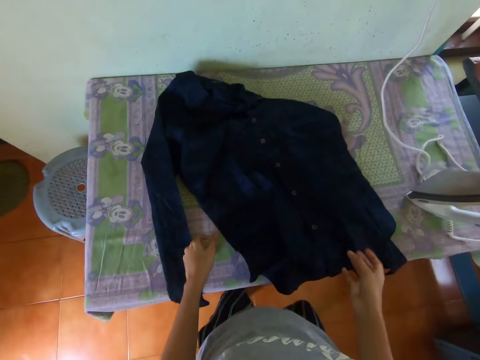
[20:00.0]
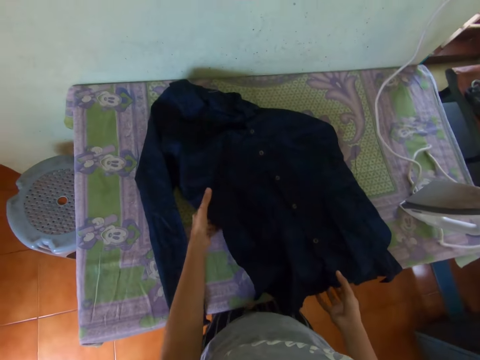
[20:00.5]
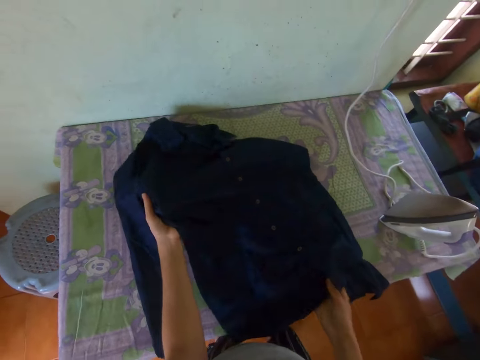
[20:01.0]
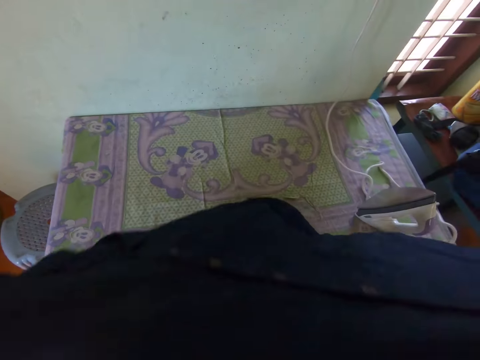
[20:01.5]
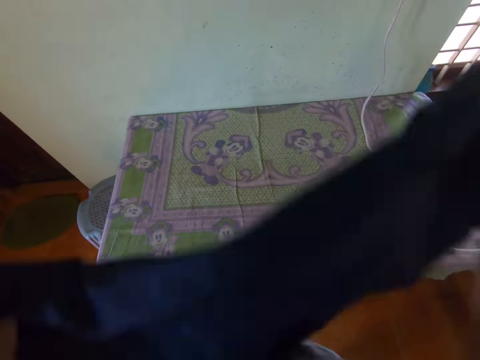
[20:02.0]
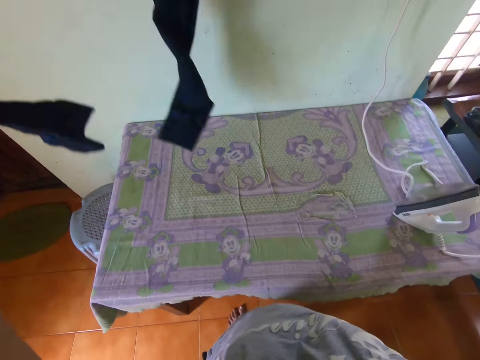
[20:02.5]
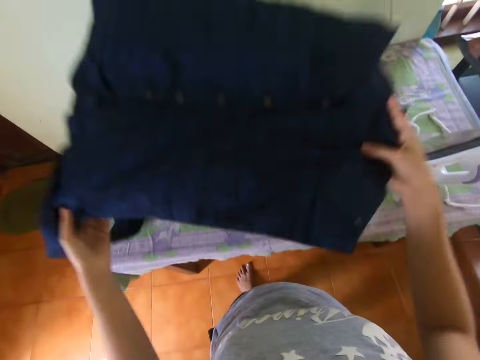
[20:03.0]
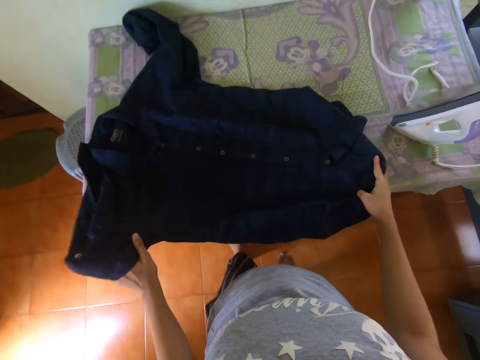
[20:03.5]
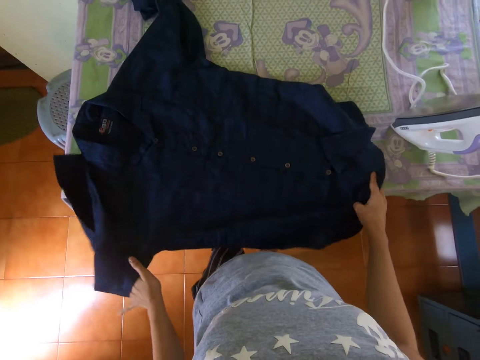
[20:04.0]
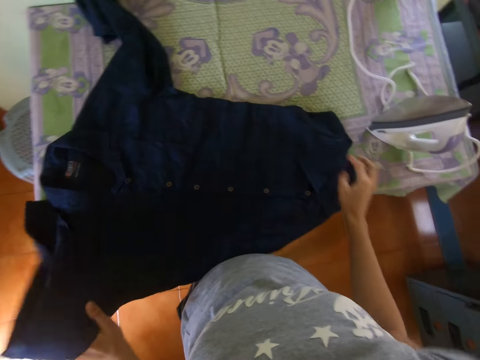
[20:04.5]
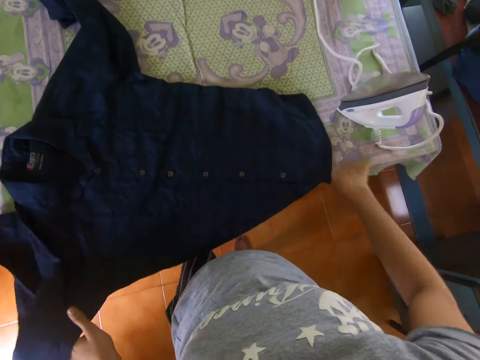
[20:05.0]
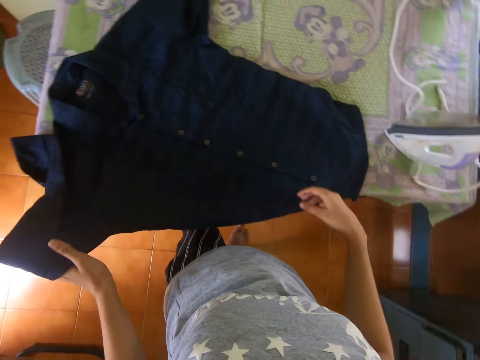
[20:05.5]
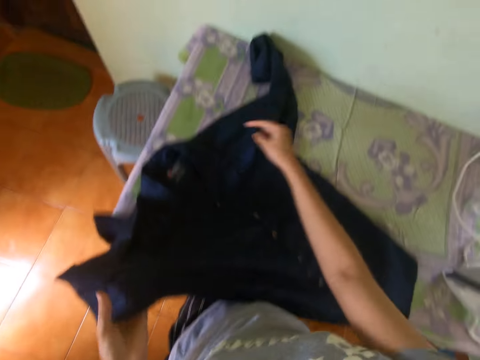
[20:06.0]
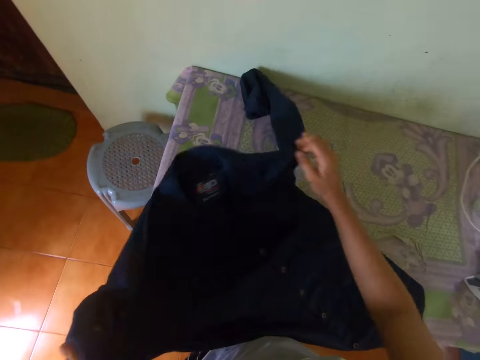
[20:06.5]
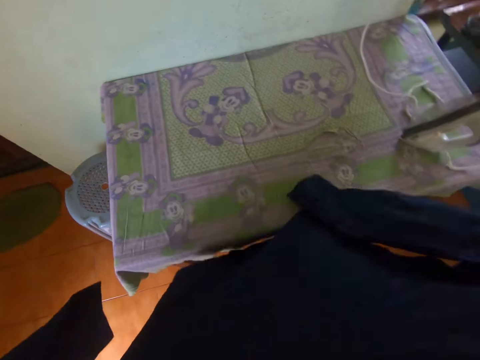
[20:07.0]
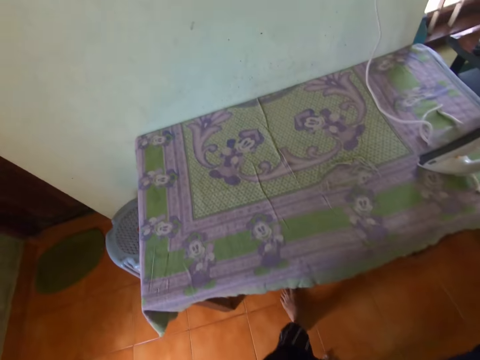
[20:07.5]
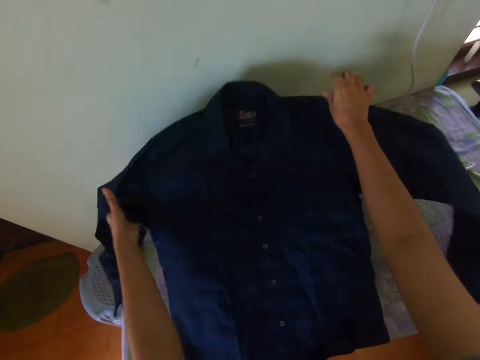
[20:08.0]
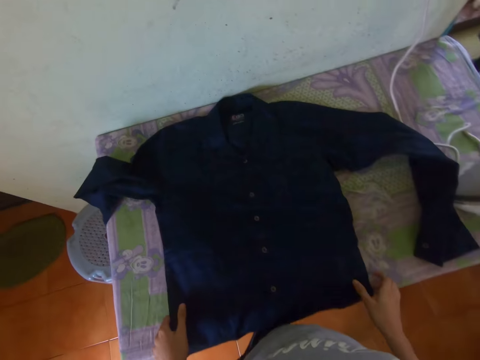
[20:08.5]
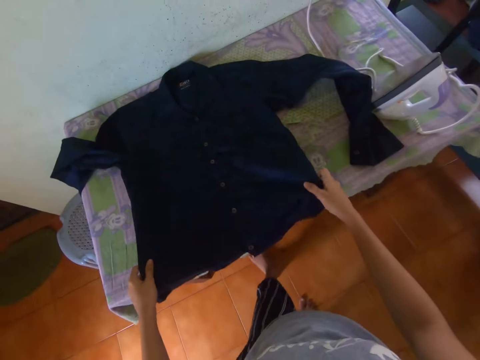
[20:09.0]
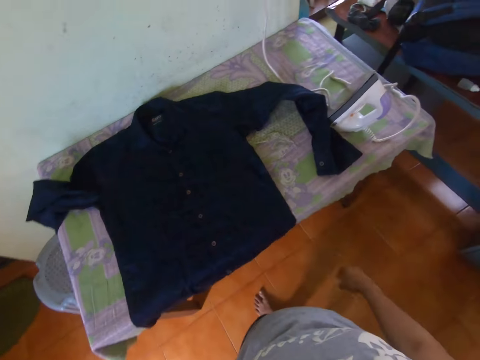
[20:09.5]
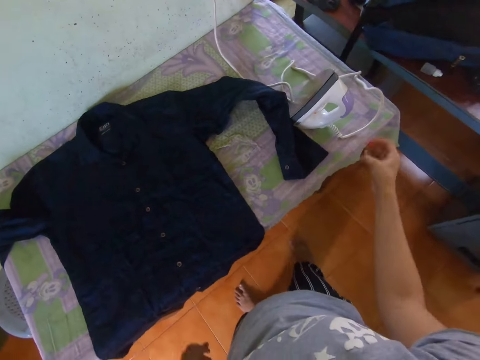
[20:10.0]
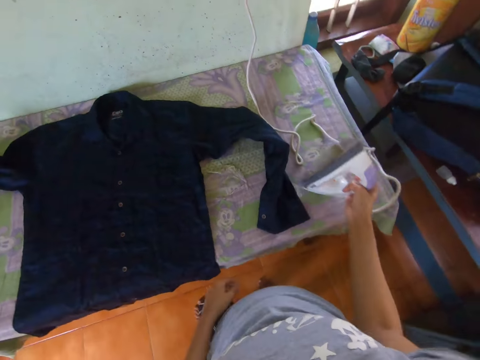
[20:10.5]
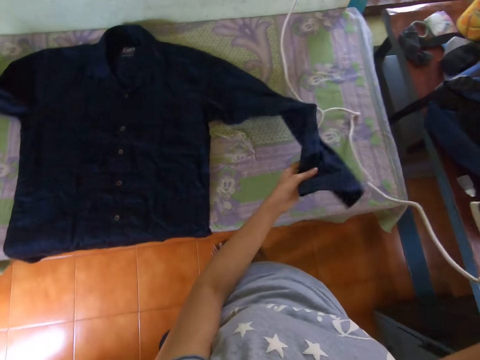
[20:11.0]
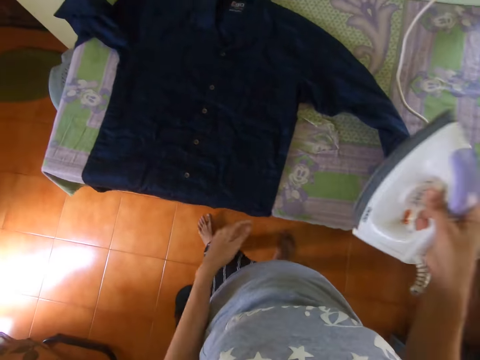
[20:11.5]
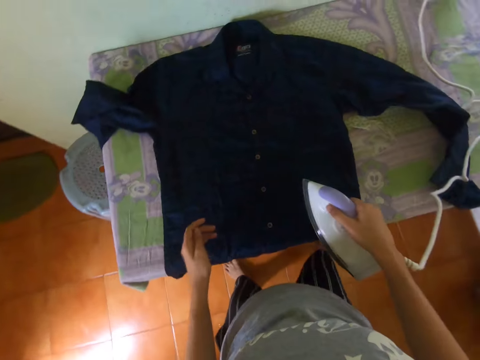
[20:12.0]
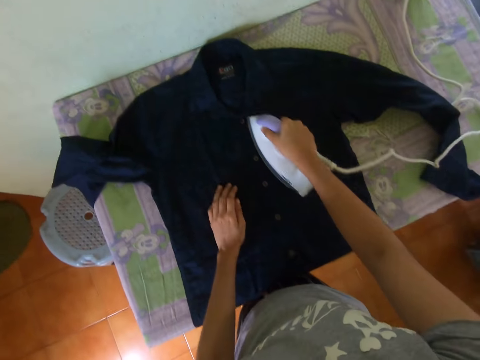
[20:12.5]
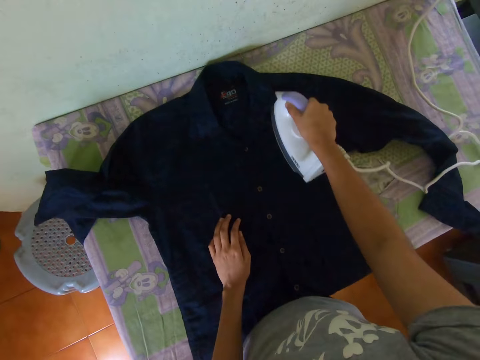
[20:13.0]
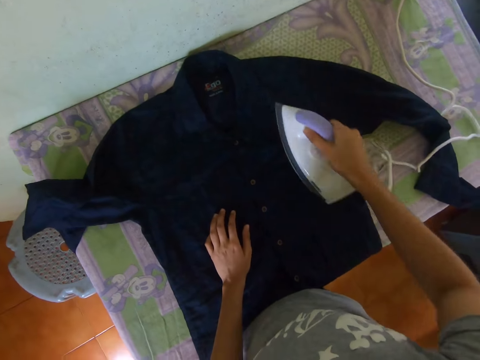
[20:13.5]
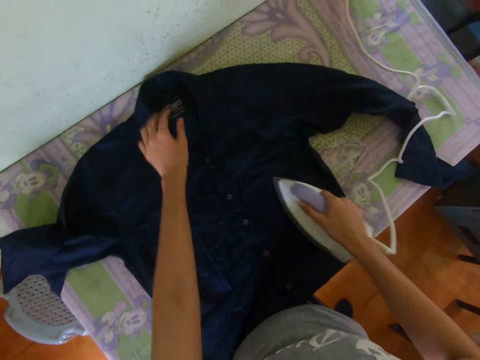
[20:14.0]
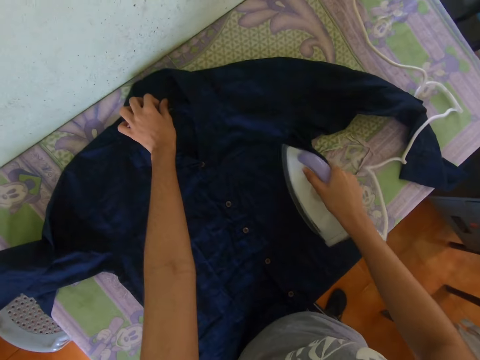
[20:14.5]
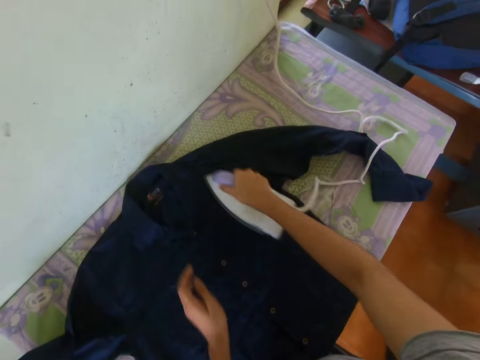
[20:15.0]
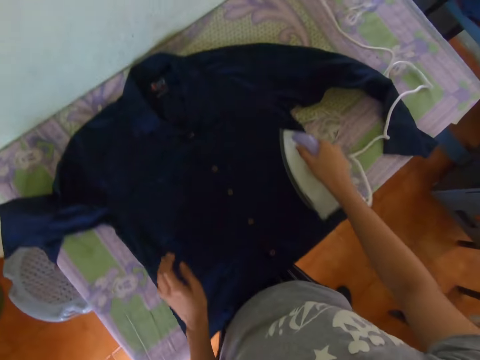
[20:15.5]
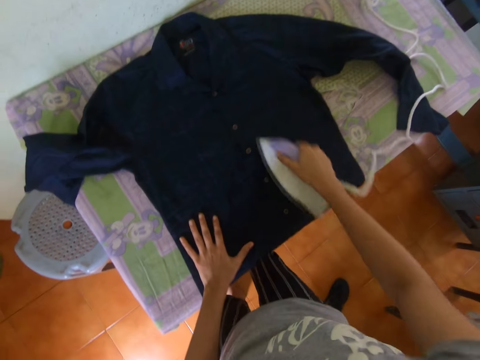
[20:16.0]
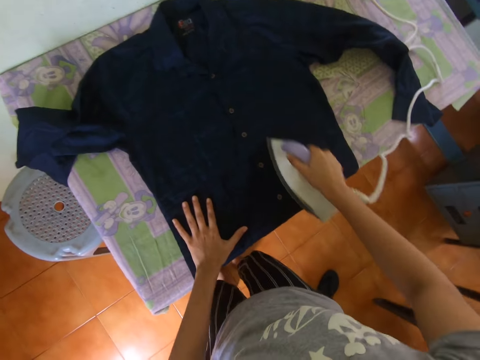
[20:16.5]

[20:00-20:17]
The camera wearer spreads the shirt on the table. They adjust the shirt on the table. They flip the shirt on the table. They adjust the shirt on the table. They flip the shirt on the table. They adjust the shirt on the table. They pick up an ironer. They iron the shirt with the ironer.

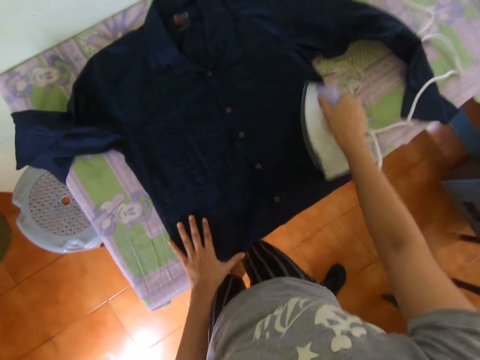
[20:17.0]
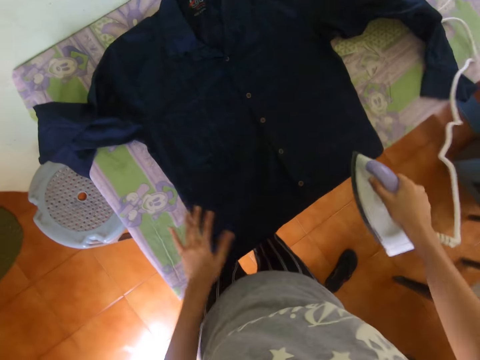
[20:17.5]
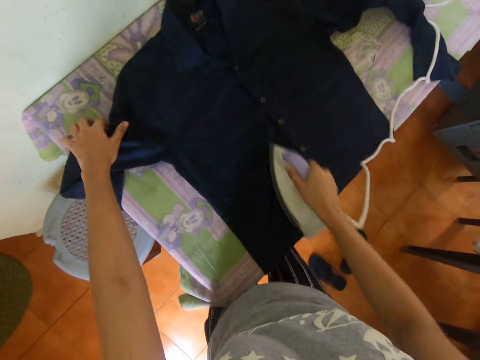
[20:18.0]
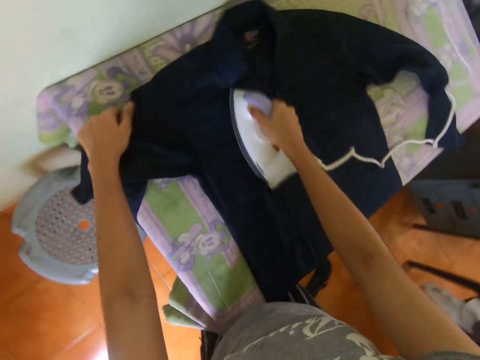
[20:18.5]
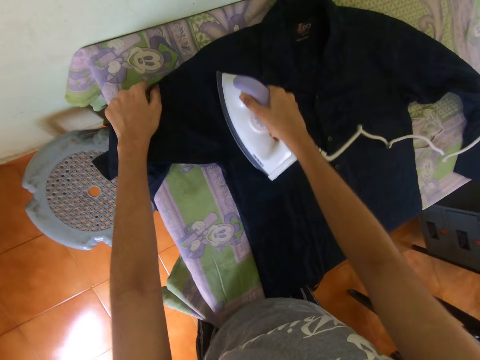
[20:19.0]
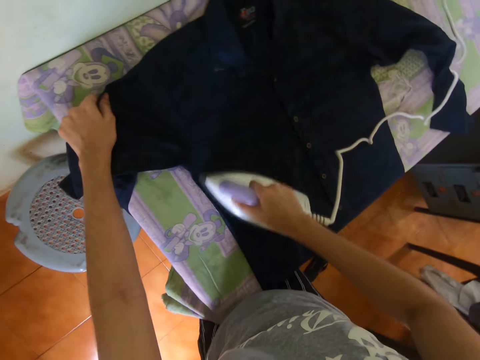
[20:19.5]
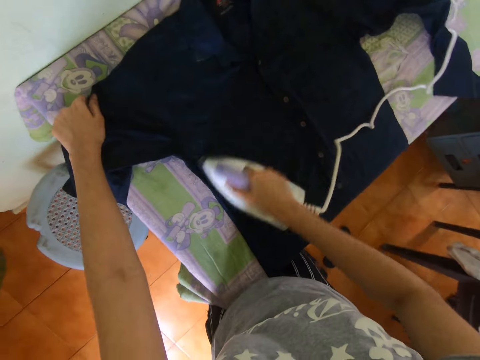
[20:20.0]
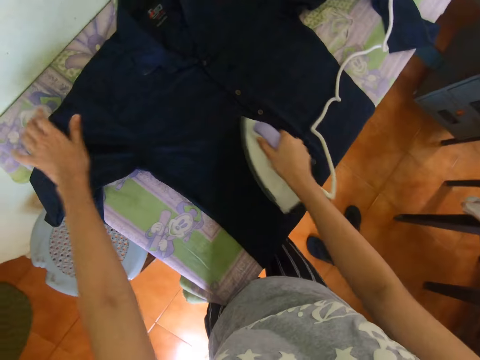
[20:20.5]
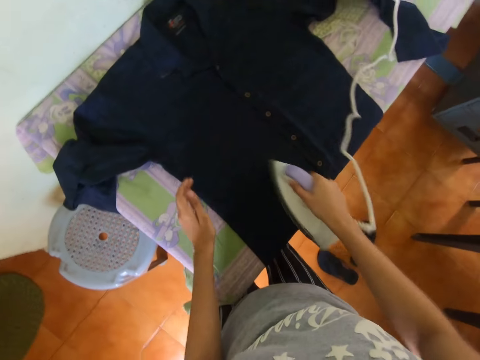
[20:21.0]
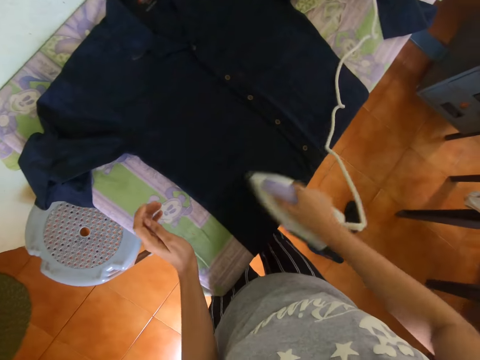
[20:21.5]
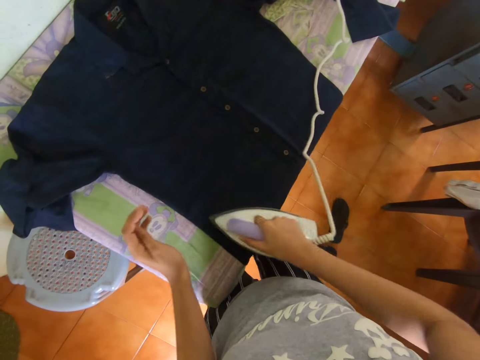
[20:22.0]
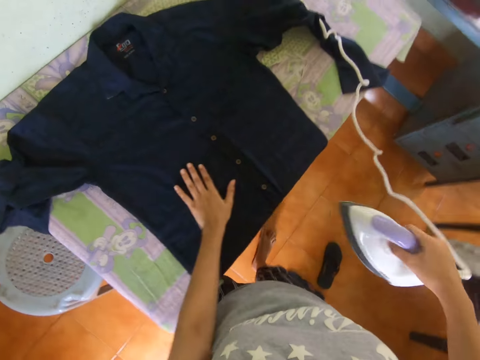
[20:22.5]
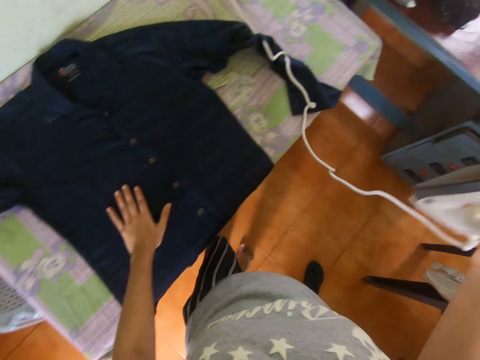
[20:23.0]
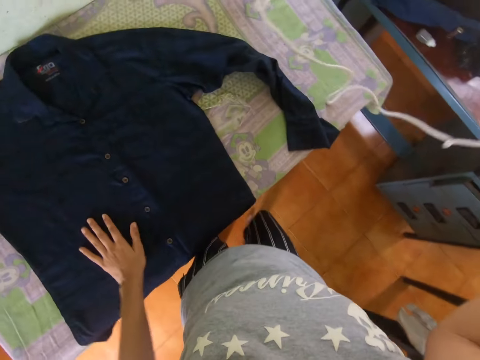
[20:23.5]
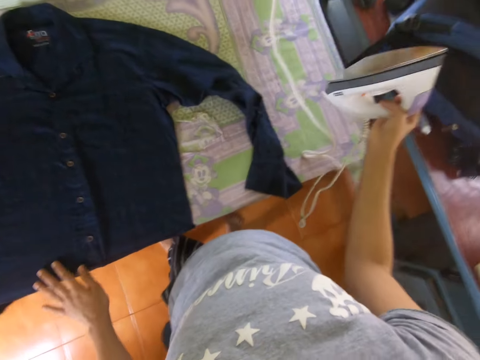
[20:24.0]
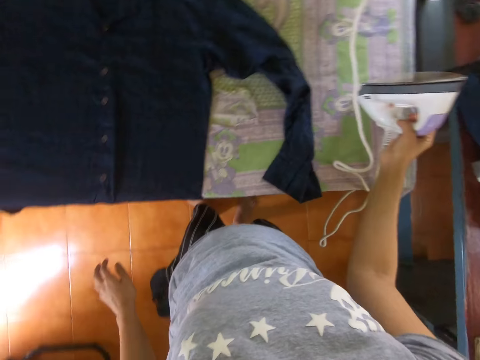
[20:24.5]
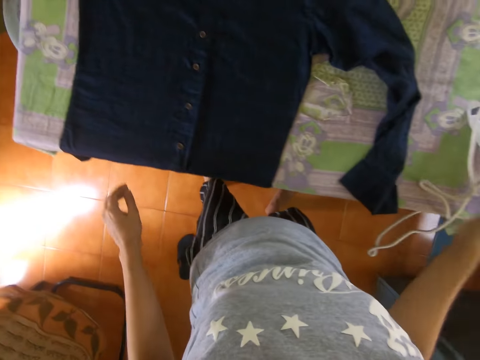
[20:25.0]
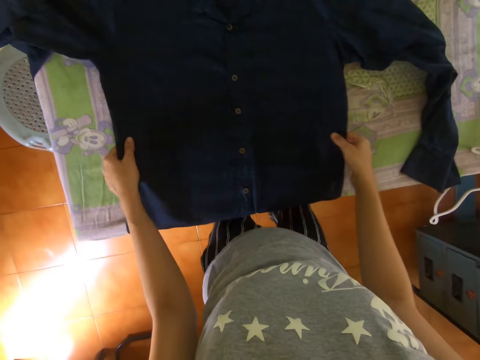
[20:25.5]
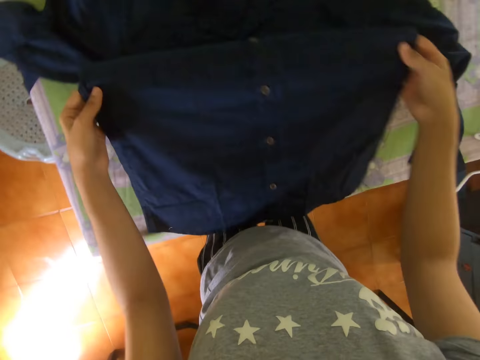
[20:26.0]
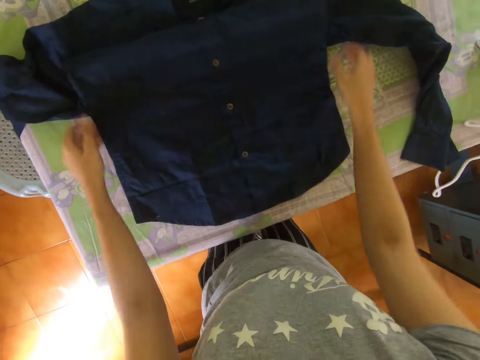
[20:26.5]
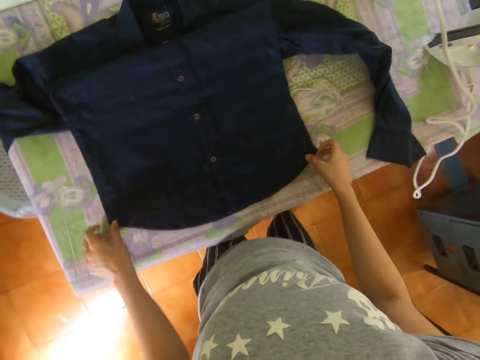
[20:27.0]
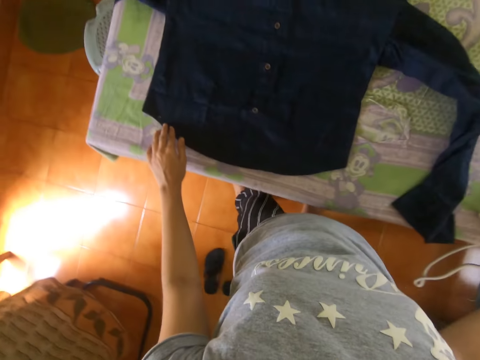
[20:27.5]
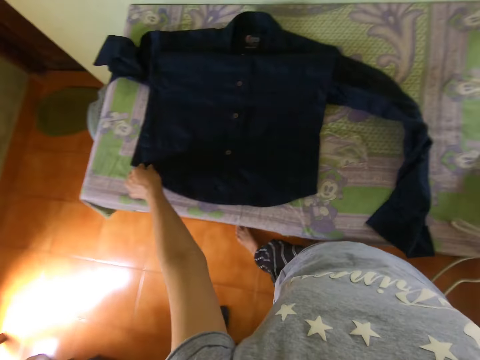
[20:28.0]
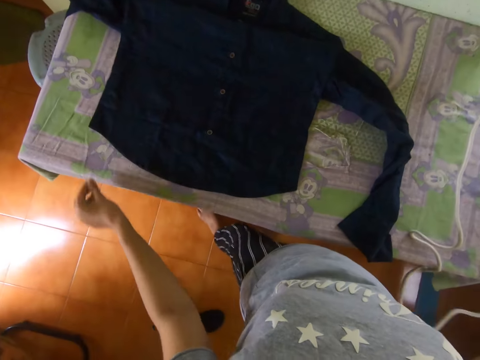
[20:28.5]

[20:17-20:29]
The camera wearer adjusts a shirt on a table. They iron the shirt with an ironer or iron box. They walk around a room. They place the iron box on the table. They move the shirt on the table. They pick up the iron box.
